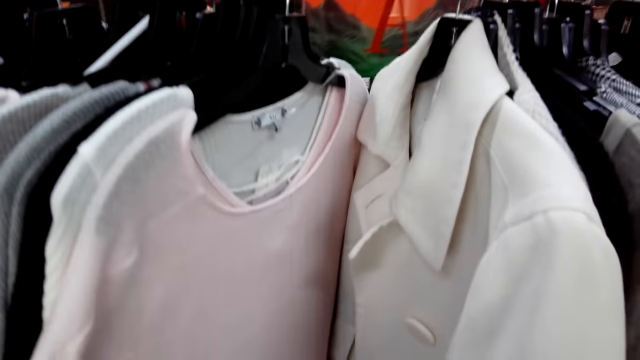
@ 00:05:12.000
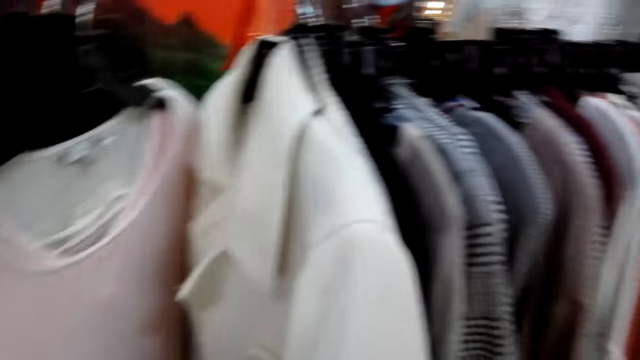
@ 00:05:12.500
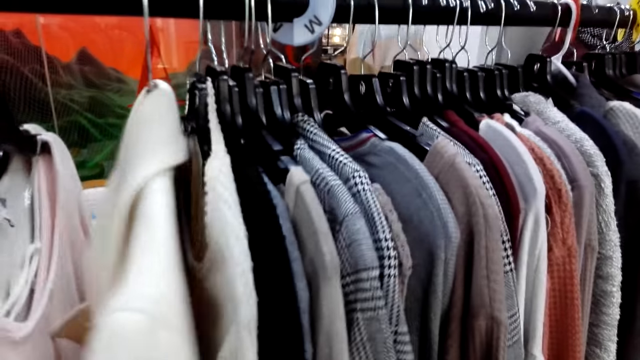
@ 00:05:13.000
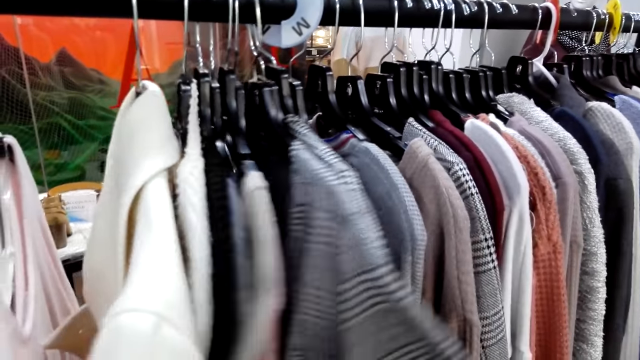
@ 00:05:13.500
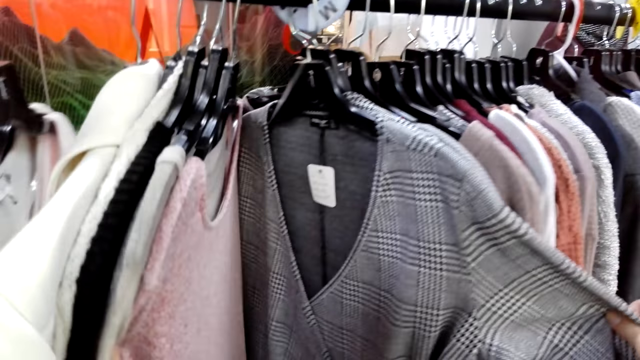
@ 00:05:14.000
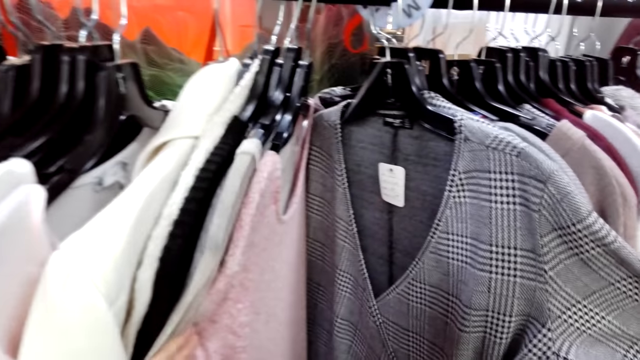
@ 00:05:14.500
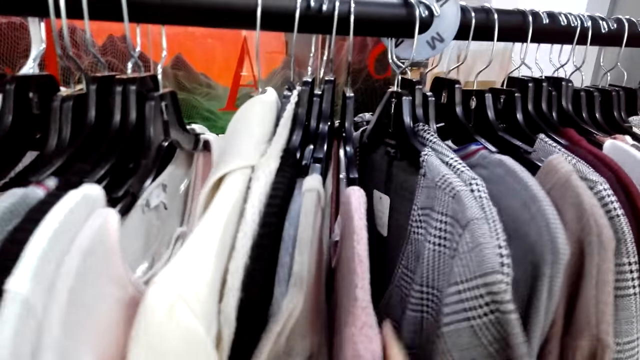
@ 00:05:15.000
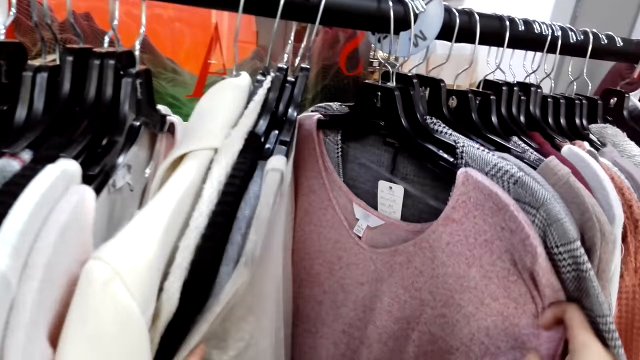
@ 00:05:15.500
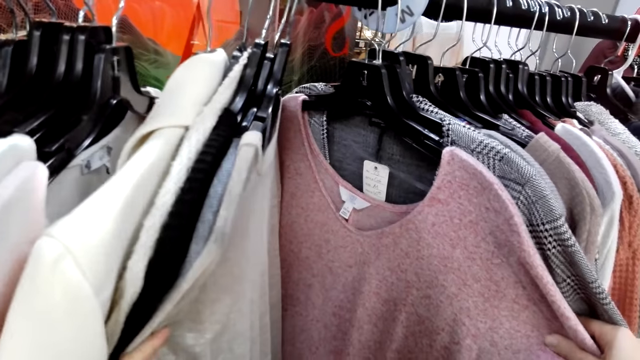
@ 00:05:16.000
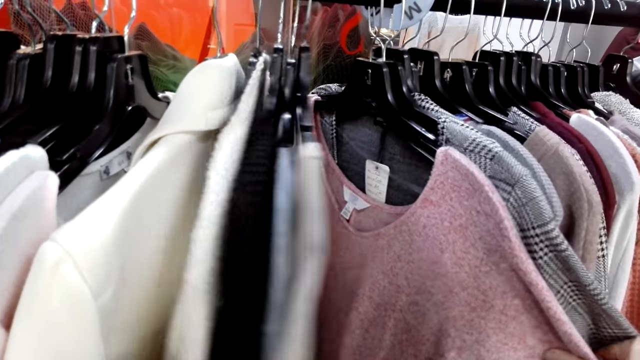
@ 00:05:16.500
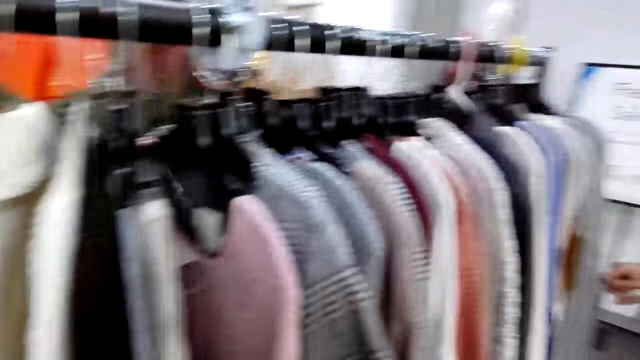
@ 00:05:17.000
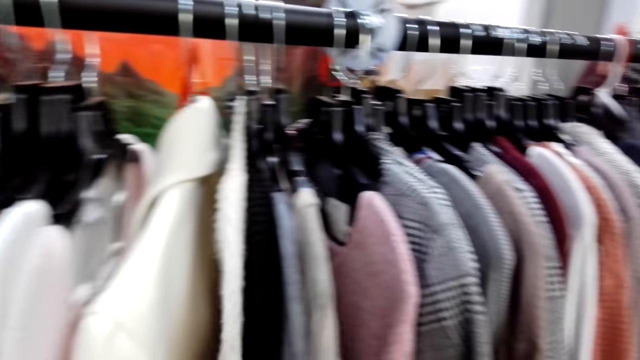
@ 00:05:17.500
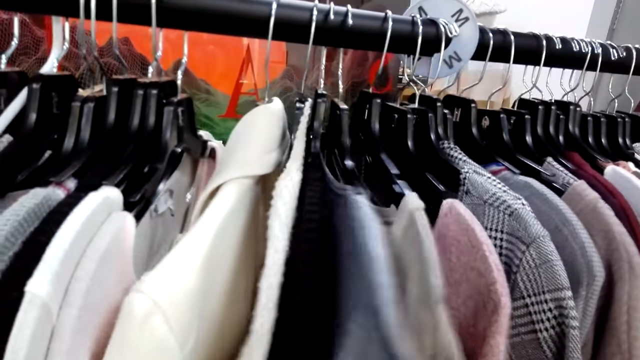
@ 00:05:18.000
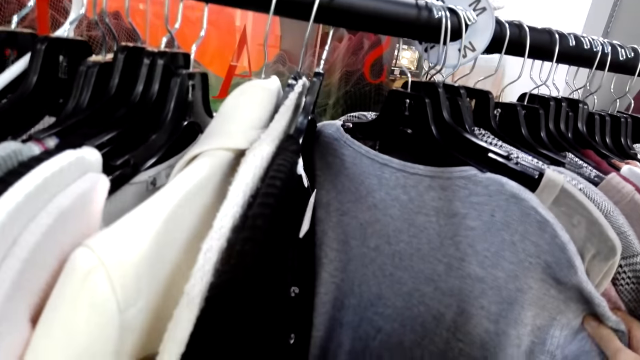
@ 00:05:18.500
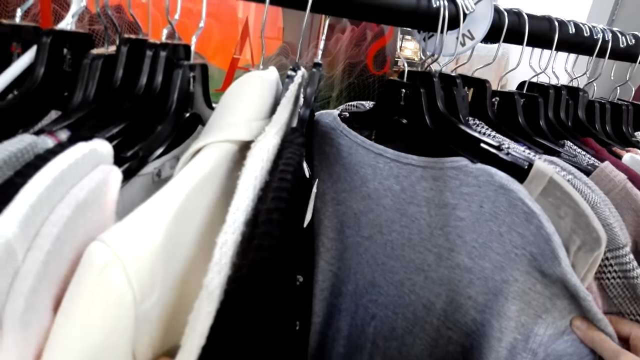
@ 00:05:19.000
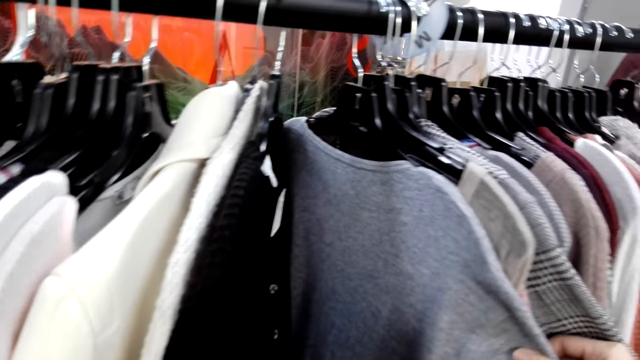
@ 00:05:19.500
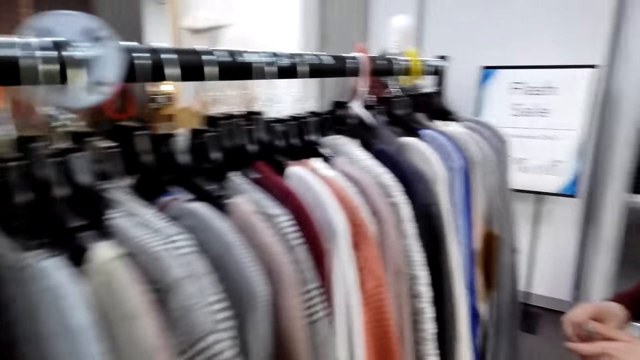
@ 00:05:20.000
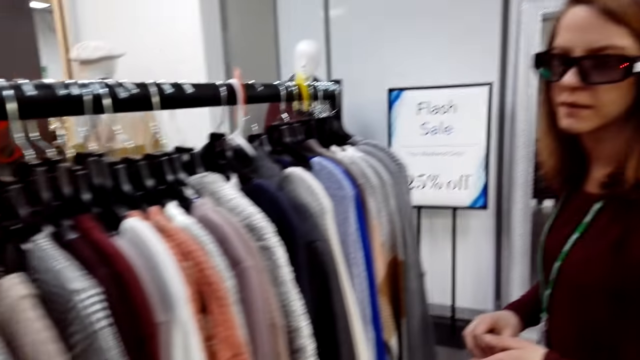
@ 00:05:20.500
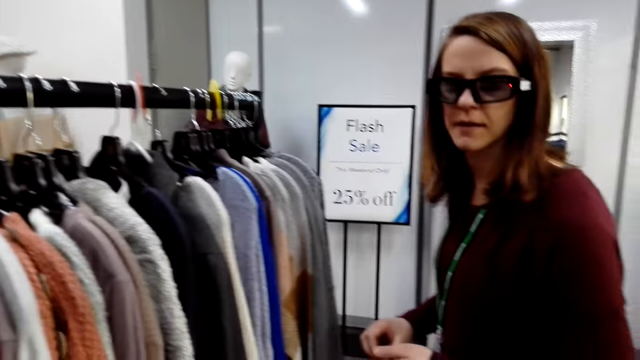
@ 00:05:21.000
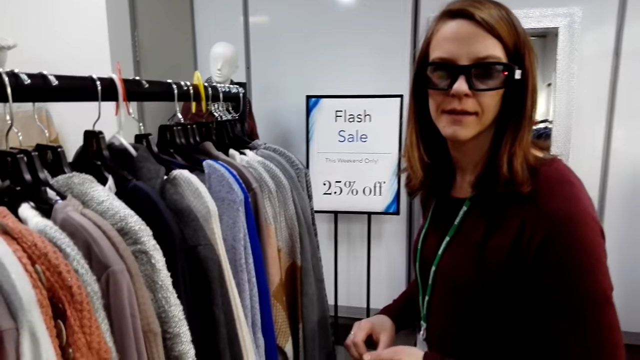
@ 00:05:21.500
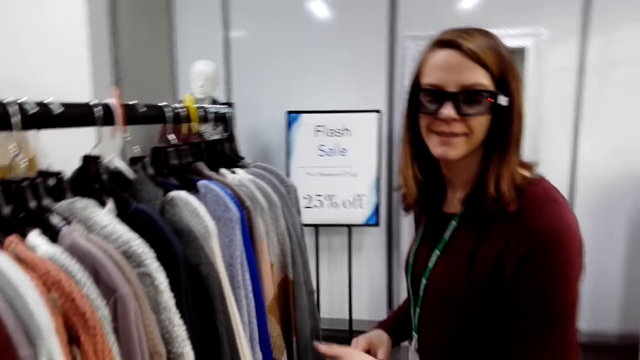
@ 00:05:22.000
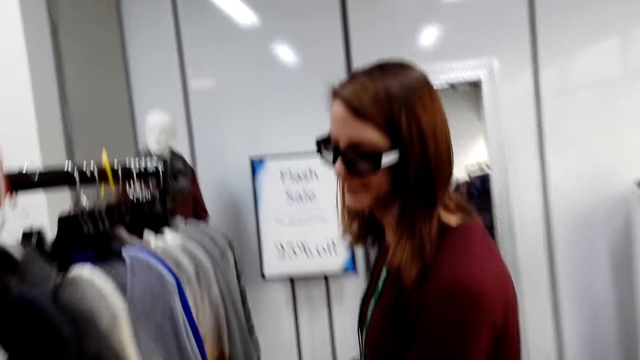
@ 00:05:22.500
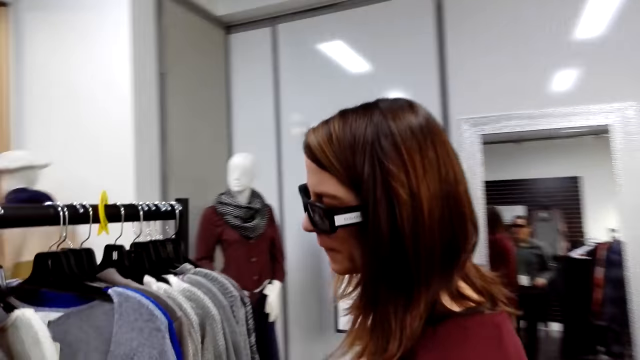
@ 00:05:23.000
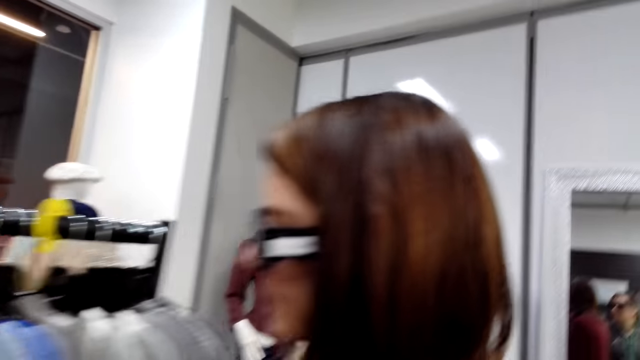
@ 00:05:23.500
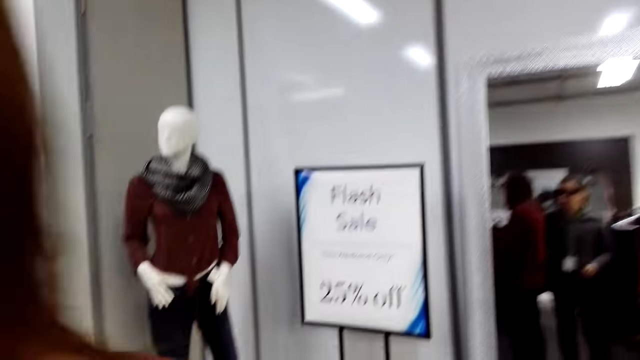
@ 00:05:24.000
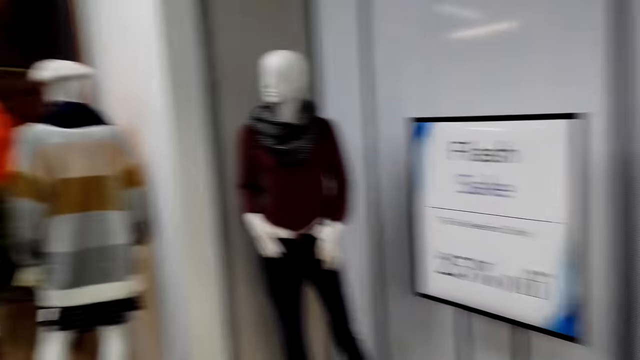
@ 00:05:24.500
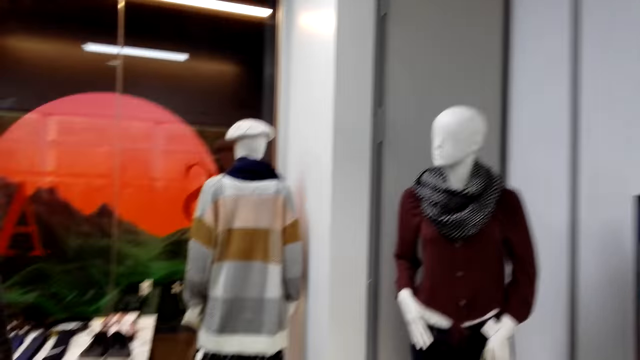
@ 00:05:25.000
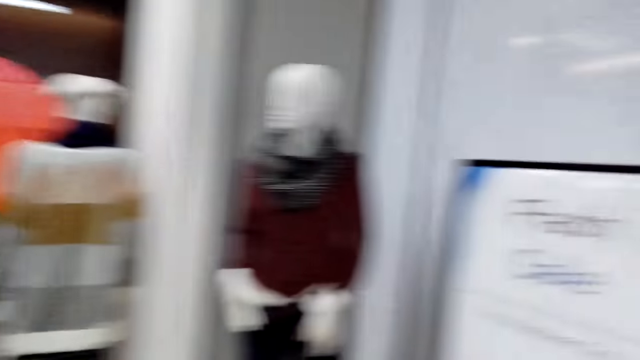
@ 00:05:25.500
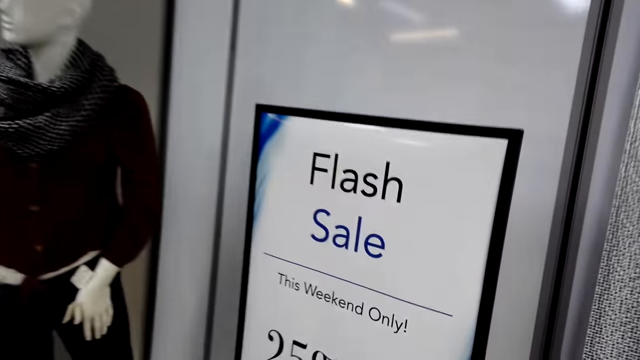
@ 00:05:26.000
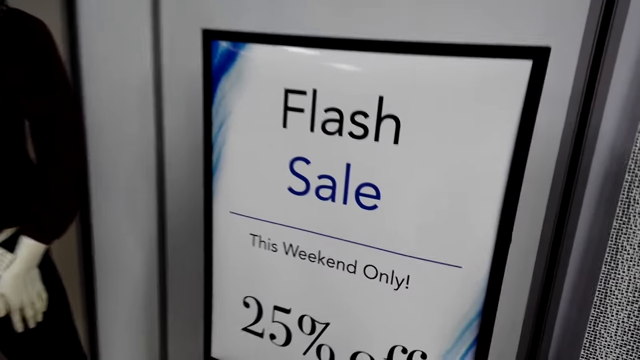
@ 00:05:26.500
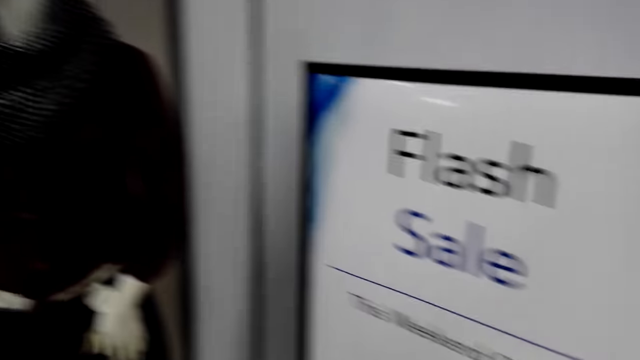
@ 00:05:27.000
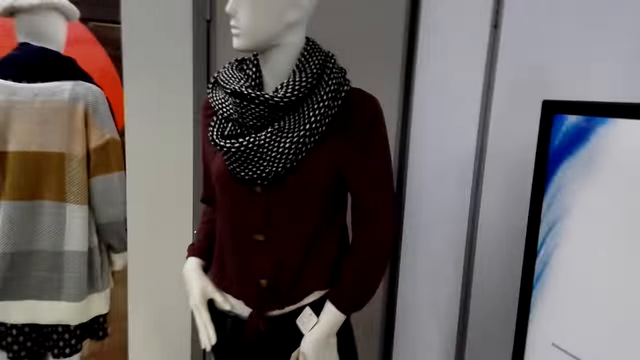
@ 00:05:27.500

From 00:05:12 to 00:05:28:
The camera wearer touches the cloths, looks at the cloths and touches the cloths. They look at the woman. They walk in the clothes store, look at the price board and look around the clothes store.

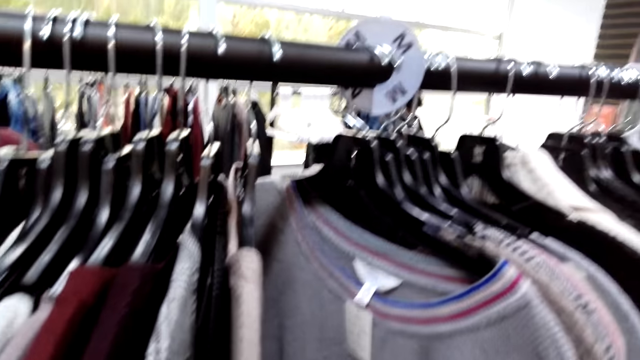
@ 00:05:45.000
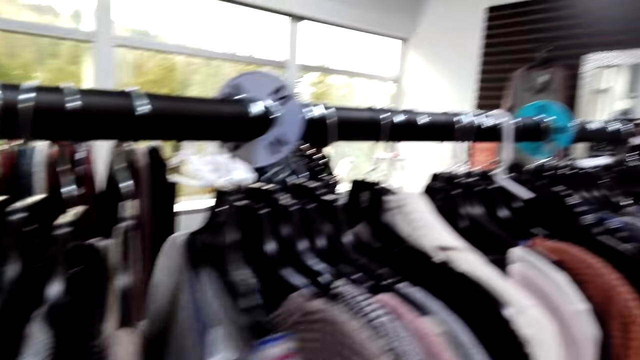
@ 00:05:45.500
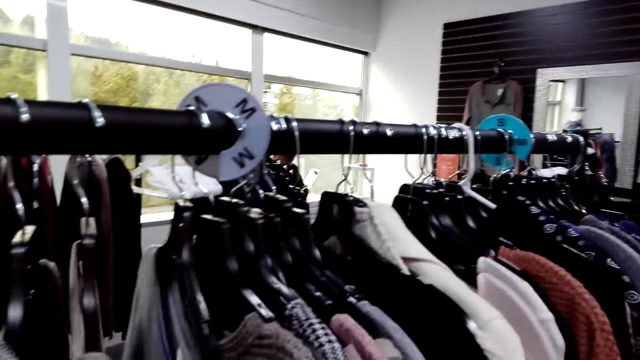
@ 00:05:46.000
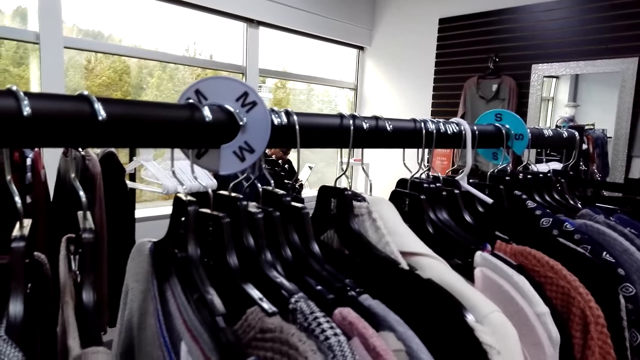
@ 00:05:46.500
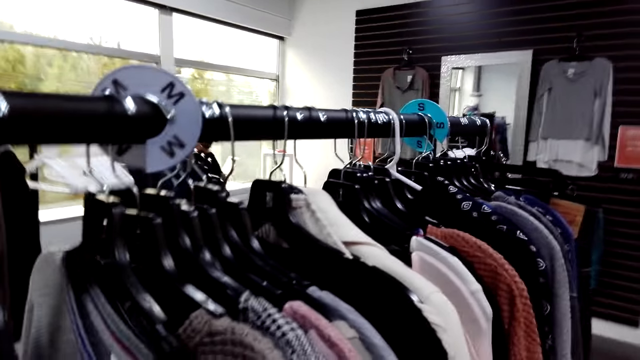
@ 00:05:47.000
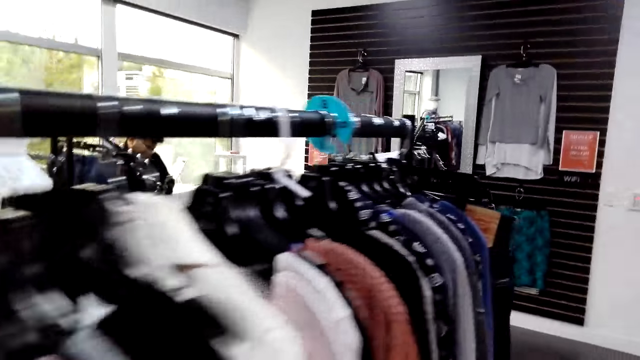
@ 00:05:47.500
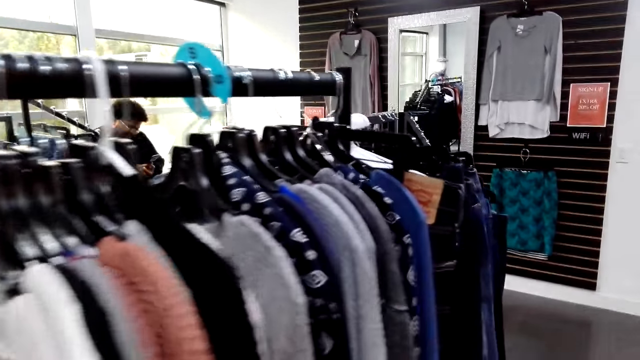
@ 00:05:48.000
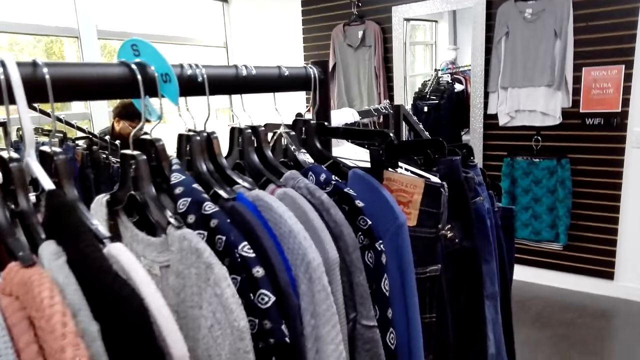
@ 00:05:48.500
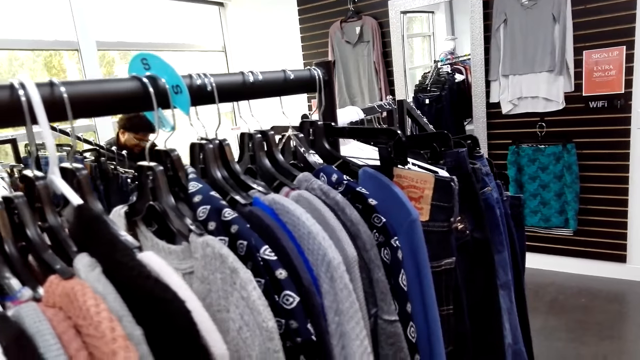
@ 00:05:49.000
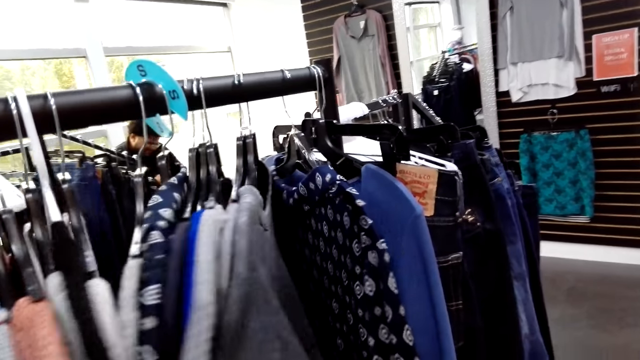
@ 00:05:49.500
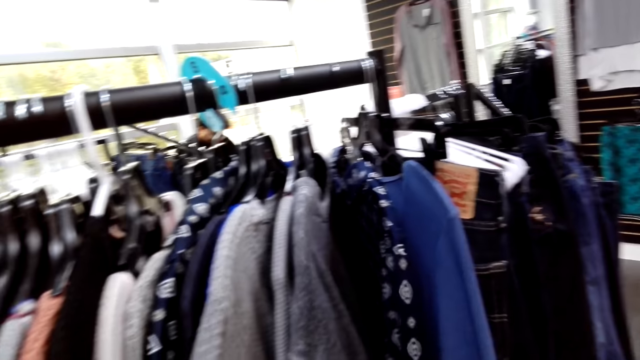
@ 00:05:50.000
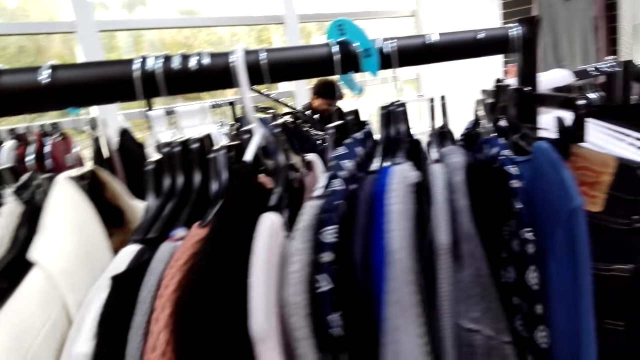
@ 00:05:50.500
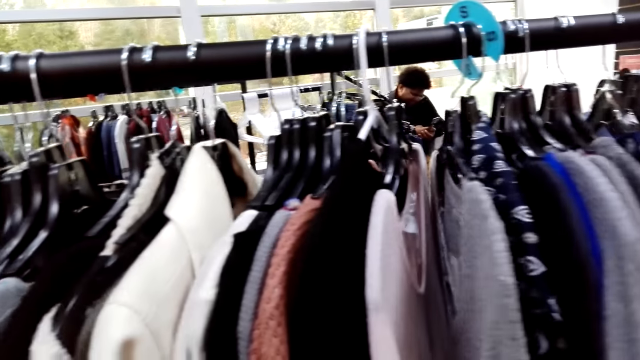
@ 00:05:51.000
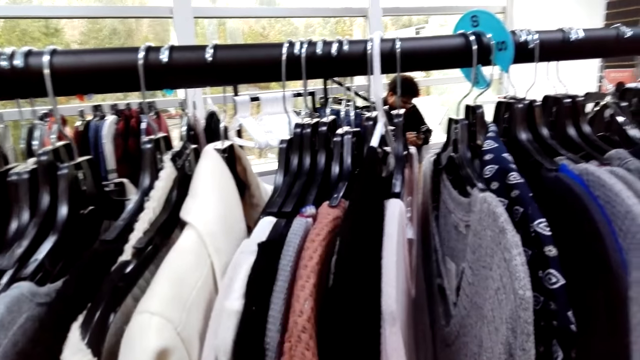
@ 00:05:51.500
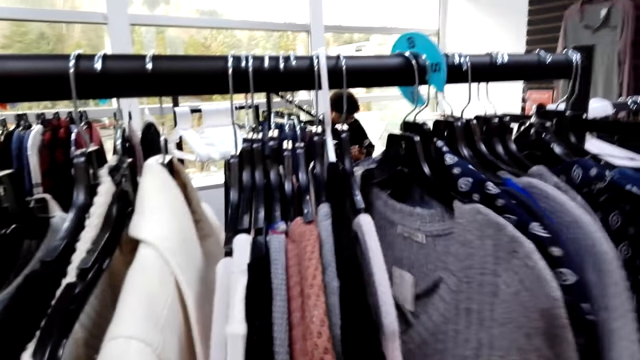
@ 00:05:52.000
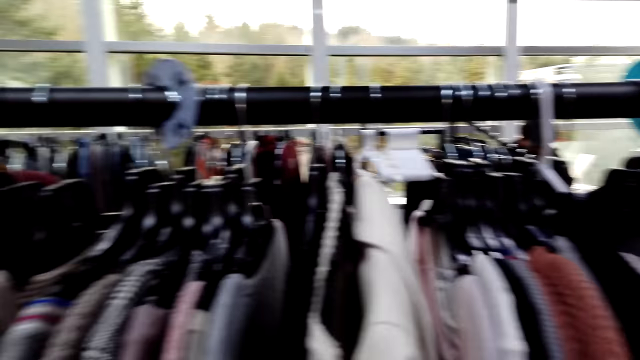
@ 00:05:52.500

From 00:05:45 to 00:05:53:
The camera wearer converses to the woman. They walk in the store, touch the cloths and look at the cloths.
